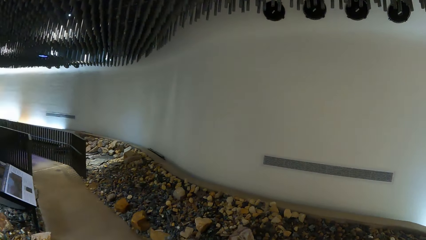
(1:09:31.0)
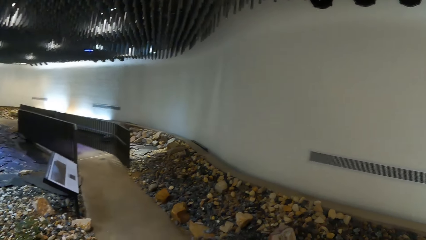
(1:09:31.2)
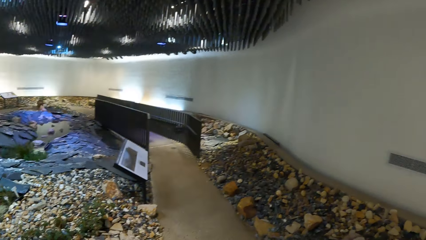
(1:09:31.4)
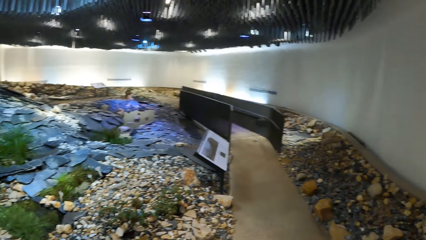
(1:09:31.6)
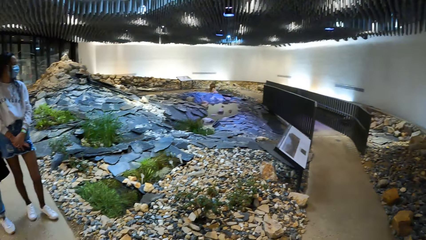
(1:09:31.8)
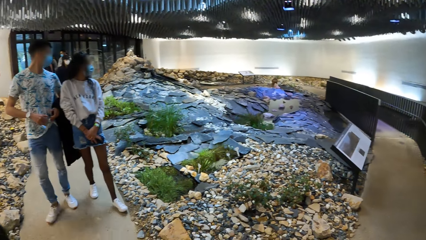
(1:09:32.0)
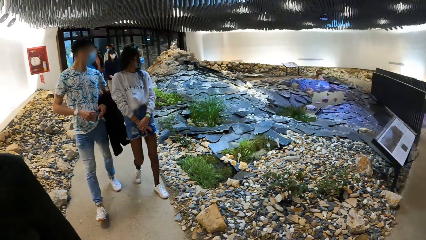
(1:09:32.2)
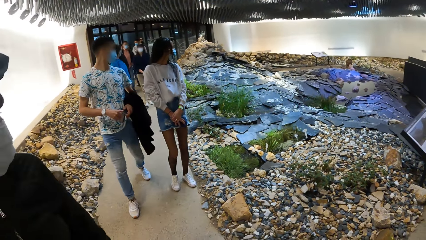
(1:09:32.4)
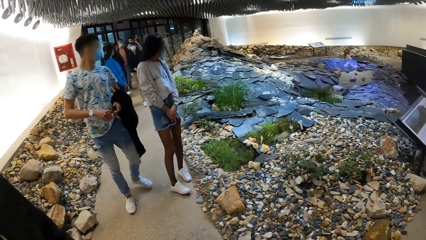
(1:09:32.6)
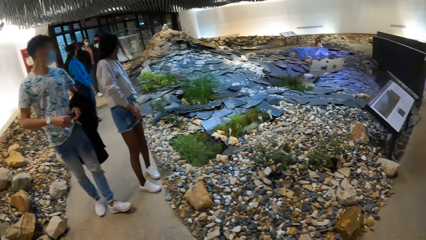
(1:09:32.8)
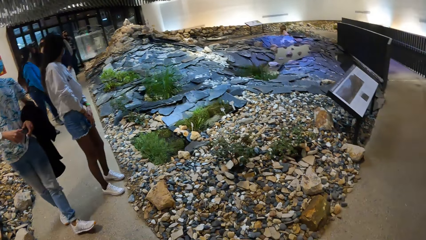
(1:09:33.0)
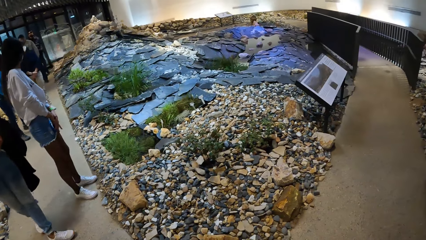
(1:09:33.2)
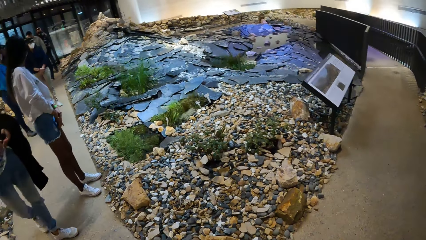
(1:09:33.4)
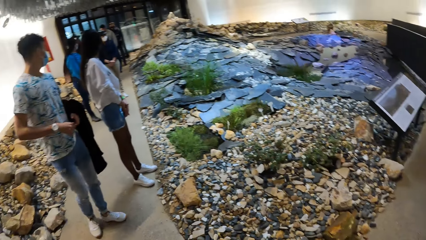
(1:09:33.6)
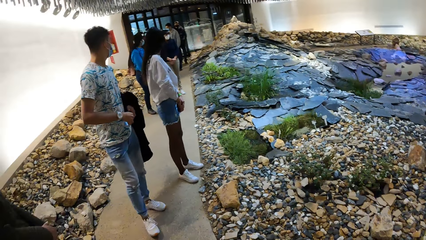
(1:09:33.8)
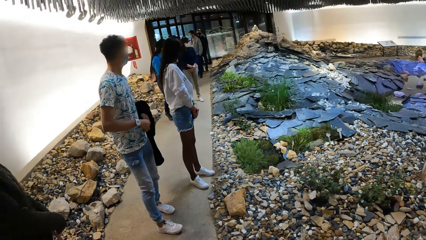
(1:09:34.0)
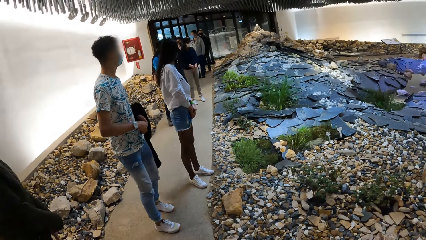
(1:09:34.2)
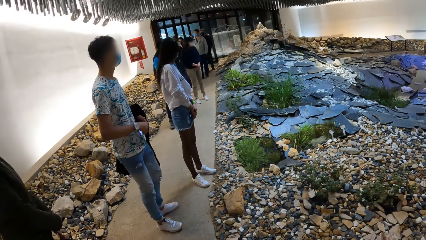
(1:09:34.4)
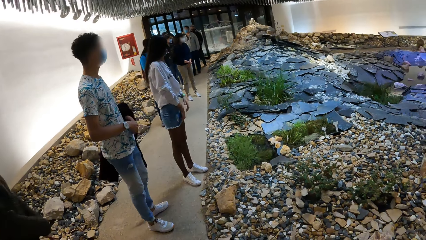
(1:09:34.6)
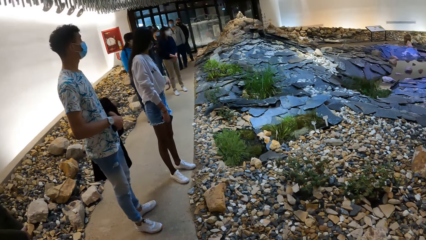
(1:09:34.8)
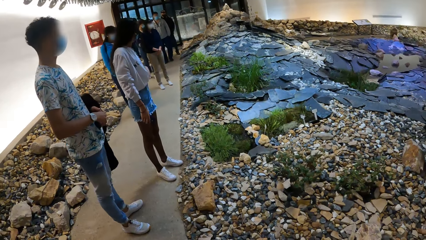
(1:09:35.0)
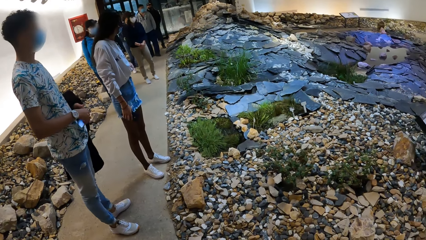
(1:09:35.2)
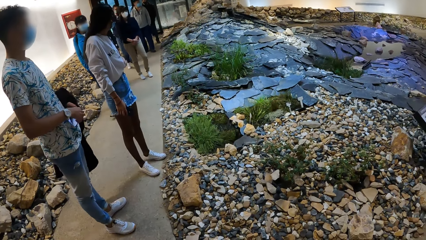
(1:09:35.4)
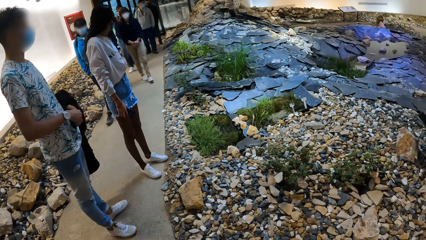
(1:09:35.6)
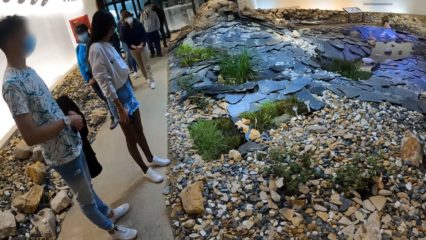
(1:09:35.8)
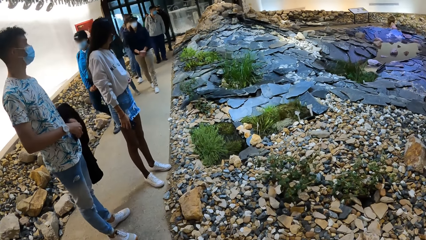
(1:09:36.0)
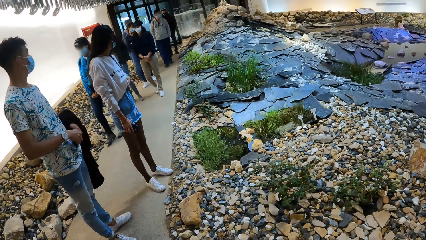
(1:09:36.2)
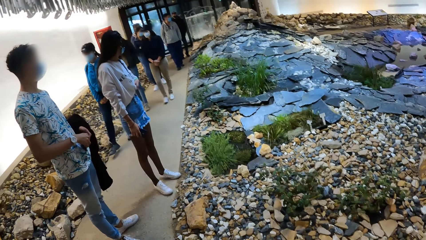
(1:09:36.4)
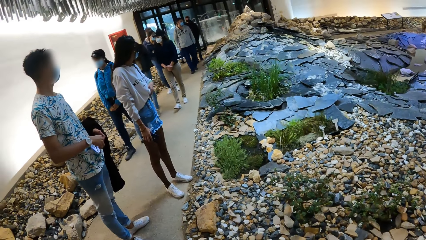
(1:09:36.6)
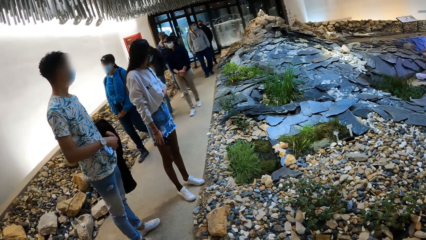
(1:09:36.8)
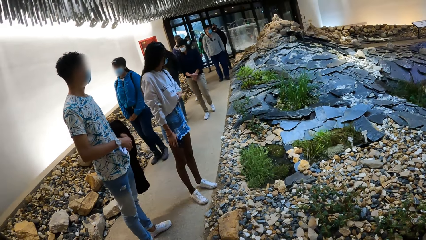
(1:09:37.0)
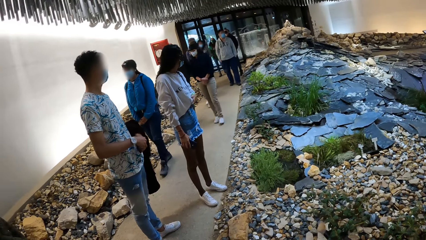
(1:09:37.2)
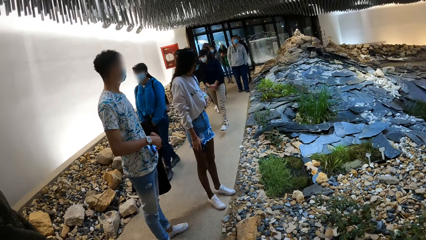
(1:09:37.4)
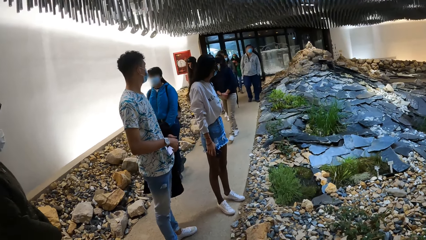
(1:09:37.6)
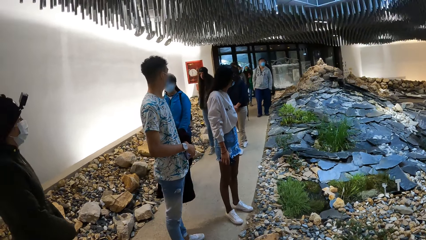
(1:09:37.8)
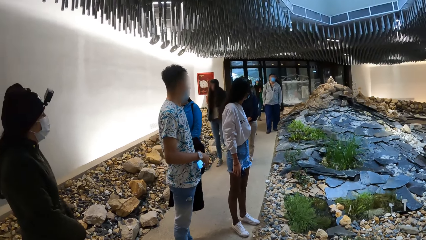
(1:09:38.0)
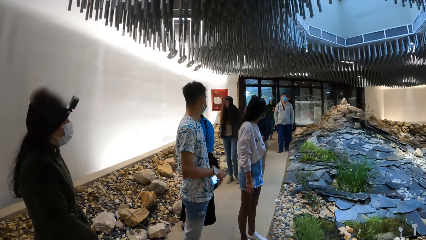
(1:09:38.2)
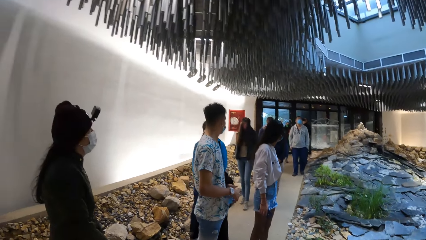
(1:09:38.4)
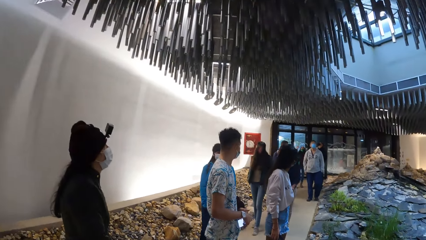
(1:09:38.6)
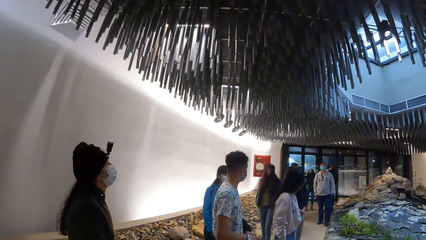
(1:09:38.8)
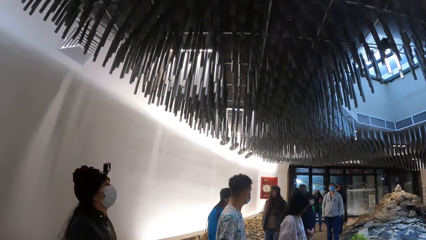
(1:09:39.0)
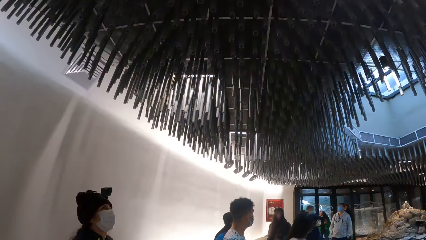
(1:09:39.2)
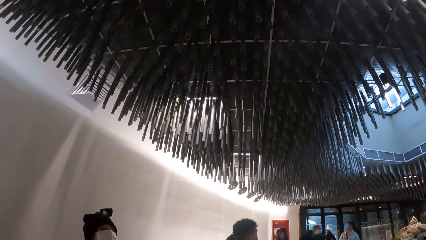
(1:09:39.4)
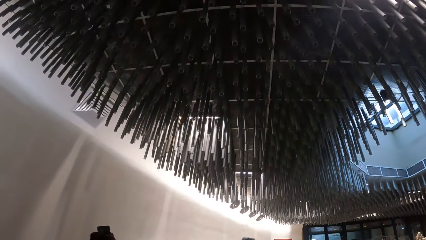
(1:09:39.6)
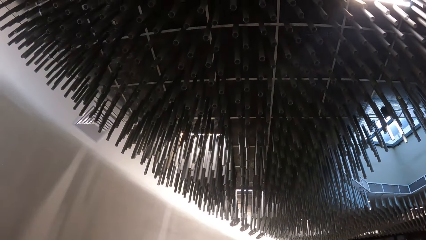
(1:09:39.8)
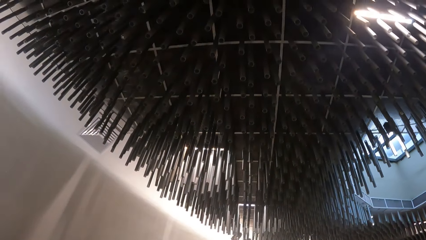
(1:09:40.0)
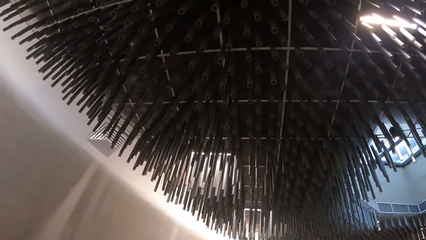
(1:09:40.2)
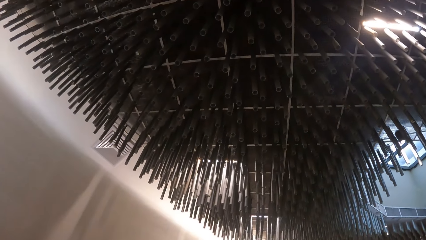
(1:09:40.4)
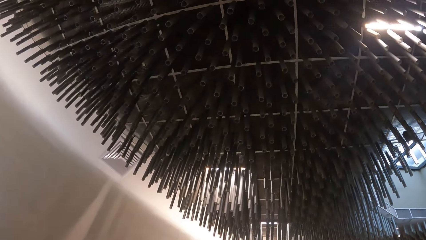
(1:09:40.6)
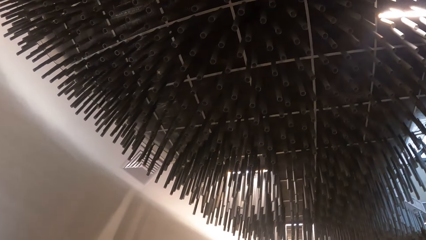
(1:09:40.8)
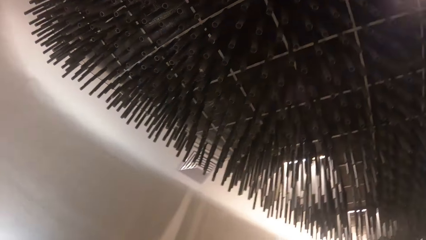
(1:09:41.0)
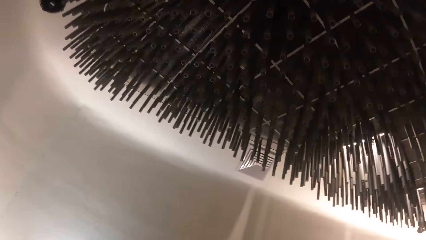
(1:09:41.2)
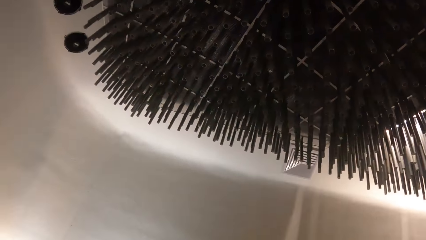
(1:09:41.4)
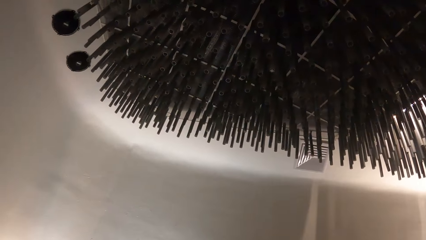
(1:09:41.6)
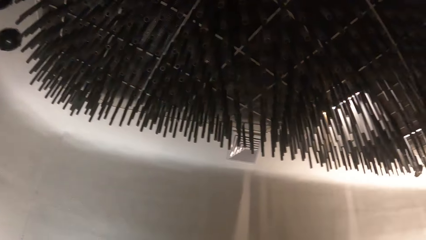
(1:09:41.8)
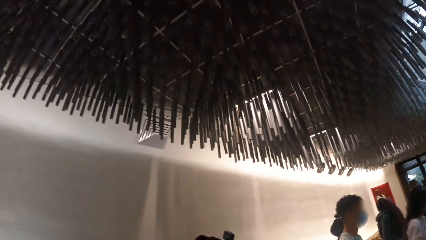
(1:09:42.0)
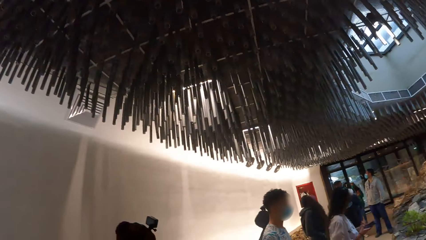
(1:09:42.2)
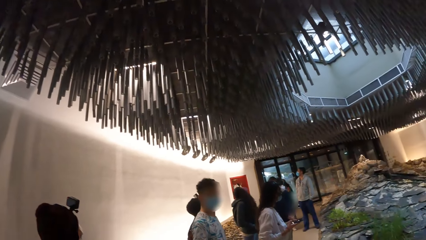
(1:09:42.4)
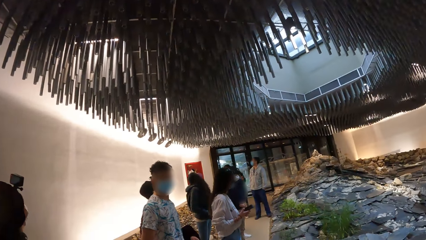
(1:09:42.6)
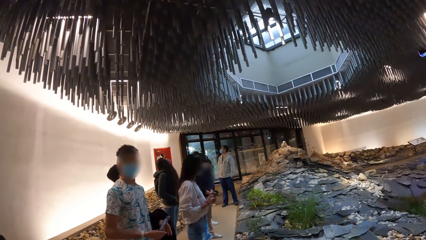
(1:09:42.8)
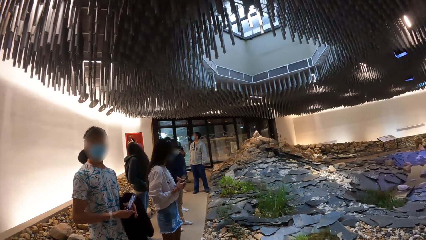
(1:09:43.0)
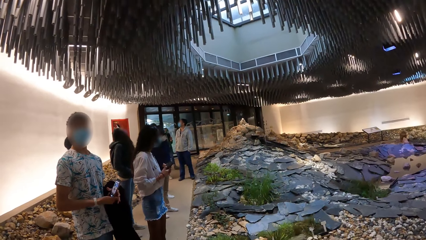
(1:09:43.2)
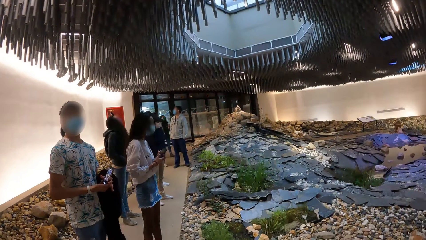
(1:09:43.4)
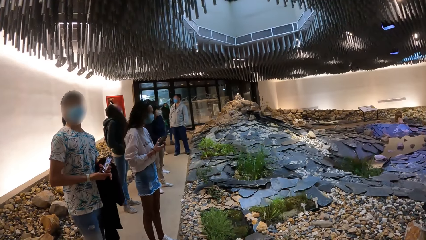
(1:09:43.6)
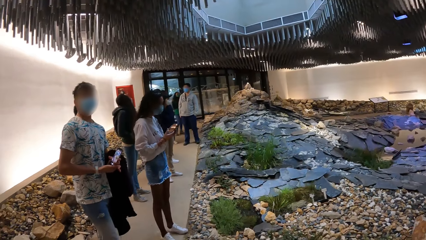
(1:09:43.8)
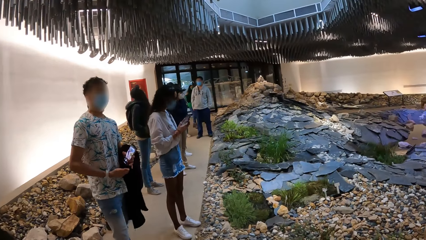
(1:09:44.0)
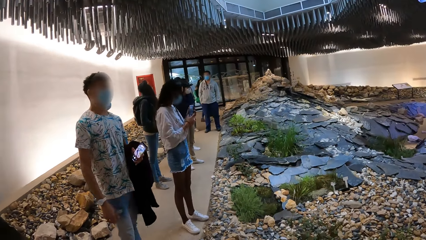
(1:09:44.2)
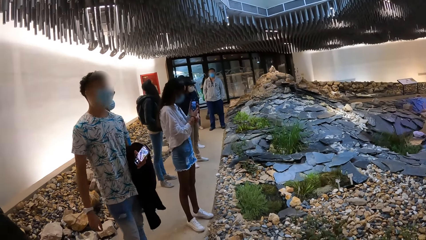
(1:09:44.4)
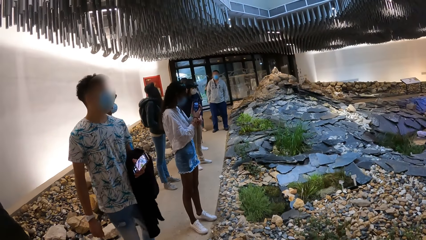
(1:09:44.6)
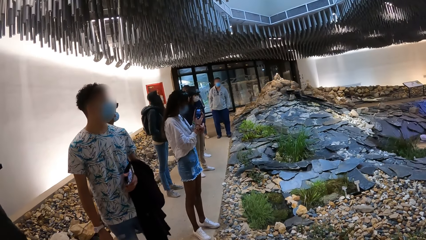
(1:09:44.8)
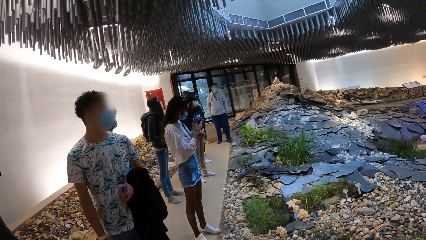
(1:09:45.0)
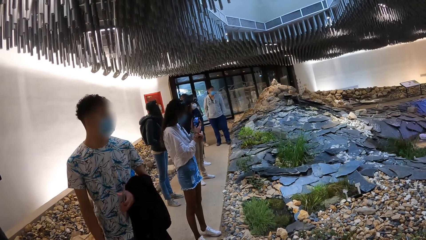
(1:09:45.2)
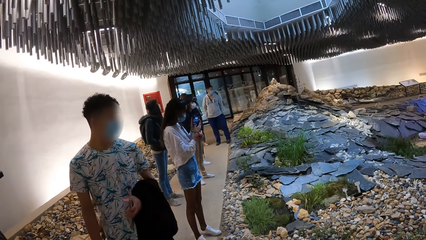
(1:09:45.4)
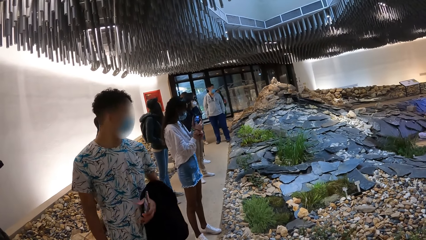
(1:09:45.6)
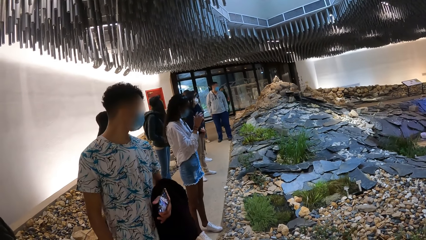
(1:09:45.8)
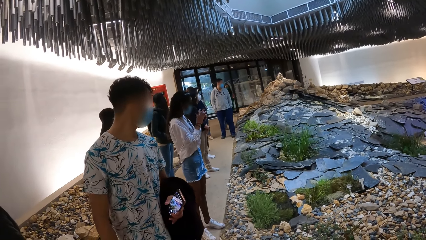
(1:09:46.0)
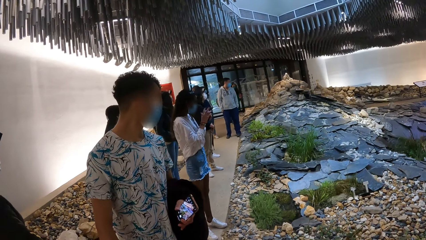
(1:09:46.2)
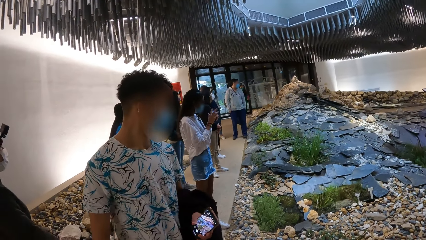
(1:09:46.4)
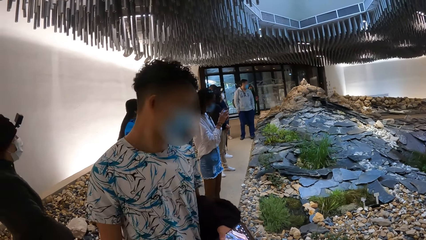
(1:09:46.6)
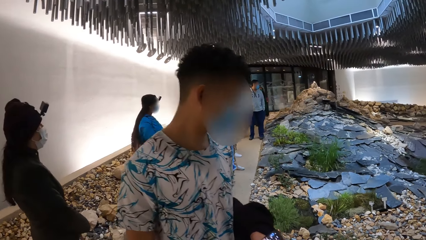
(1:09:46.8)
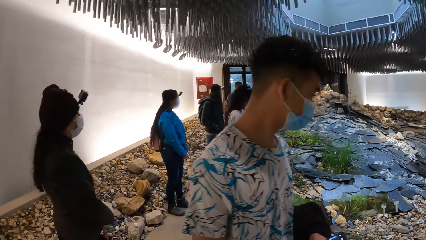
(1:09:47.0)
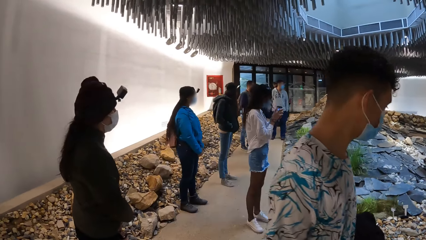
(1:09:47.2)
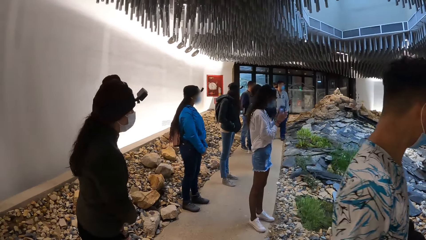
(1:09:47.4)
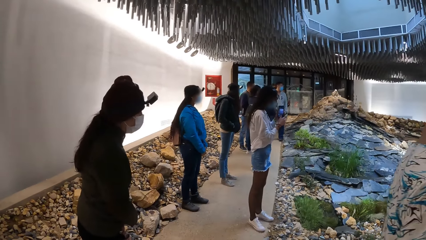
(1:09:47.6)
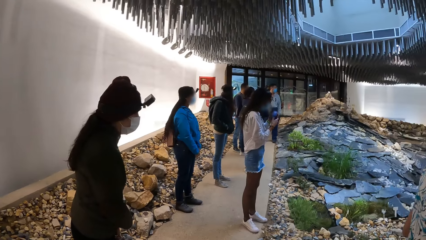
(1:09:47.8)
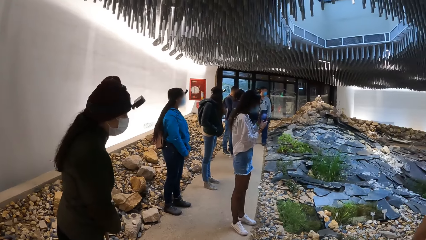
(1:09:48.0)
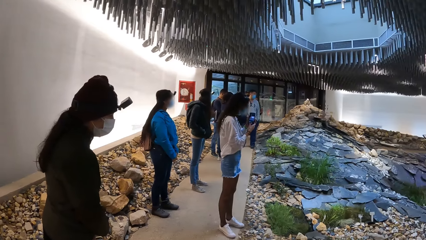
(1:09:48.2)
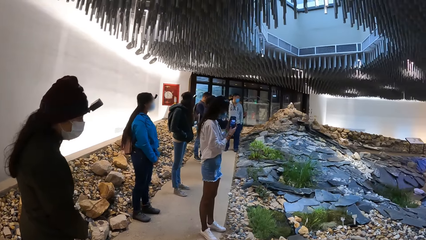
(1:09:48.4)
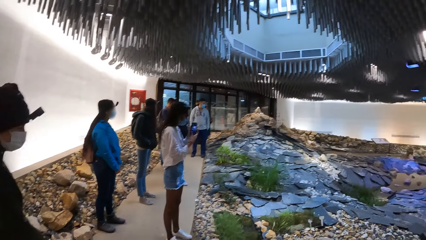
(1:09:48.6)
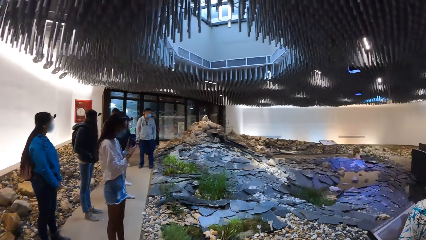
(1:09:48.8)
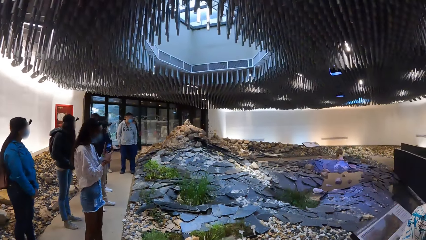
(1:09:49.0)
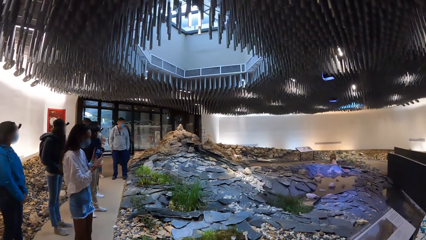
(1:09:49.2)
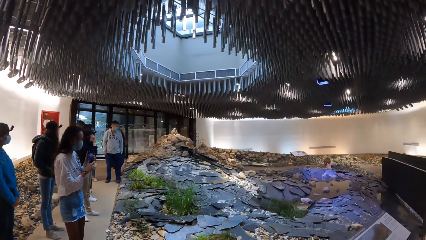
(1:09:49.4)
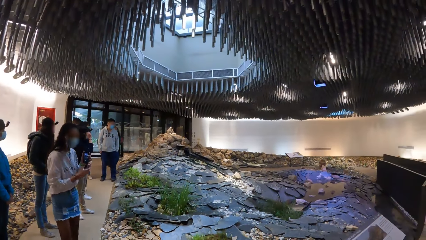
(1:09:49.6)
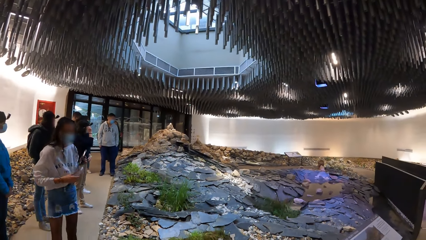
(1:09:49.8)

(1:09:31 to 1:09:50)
The camera wearer looks around. A man walks on the pavement. Another man holds the phone with both hands. A woman holds a phone with her right hand. A lady walks on the pavement. The camera wearer looks around. The woman walks on the pavement. Another lady walks on the pavement. The camera wearer looks around. The woman operates the phone with both hands. Another man looks around. The first man steps forward. The camera wearer looks around.
